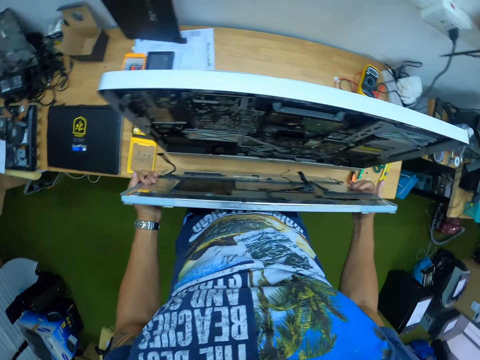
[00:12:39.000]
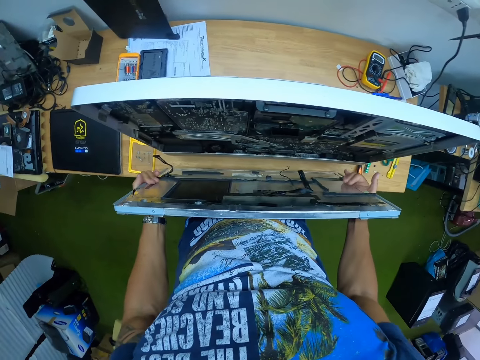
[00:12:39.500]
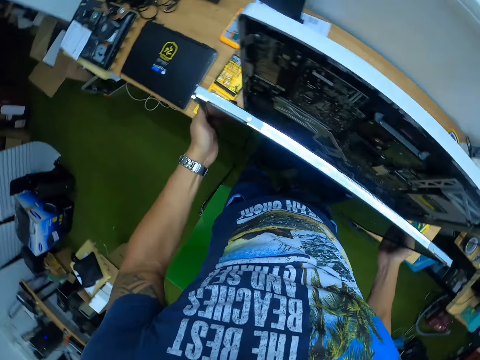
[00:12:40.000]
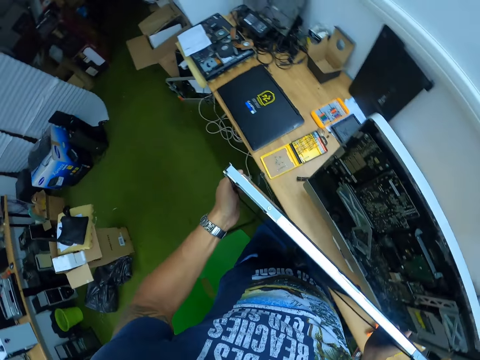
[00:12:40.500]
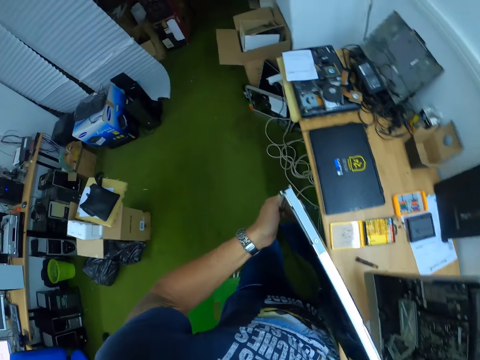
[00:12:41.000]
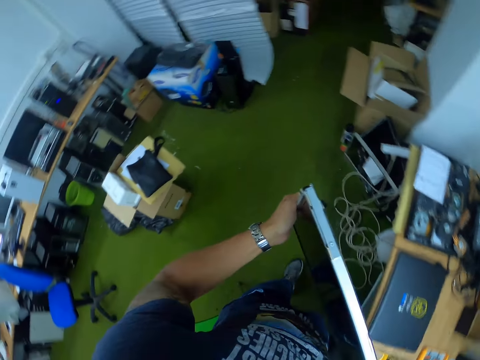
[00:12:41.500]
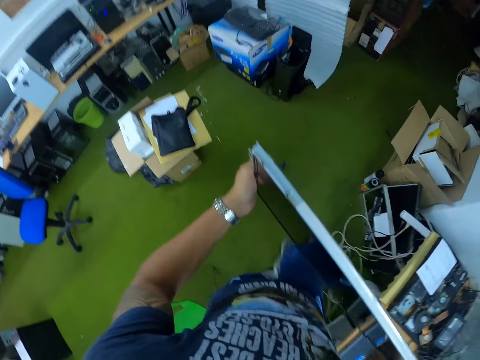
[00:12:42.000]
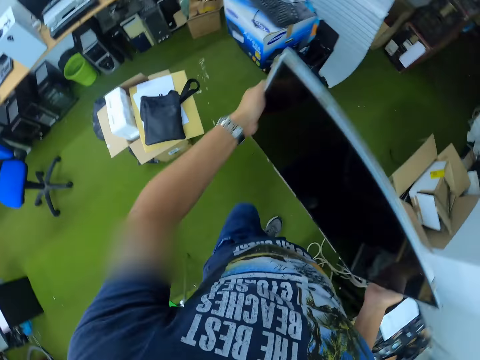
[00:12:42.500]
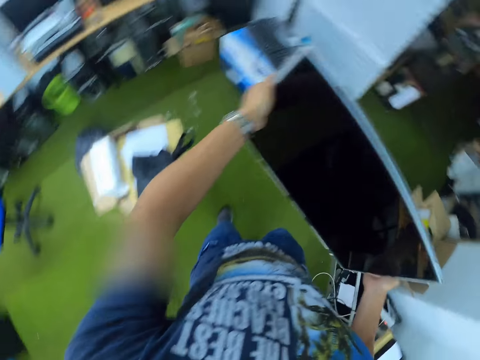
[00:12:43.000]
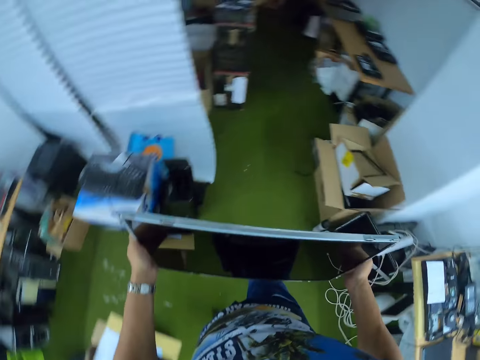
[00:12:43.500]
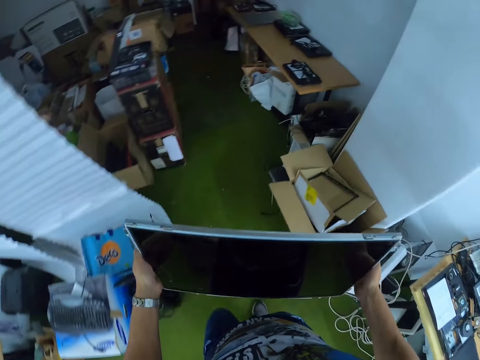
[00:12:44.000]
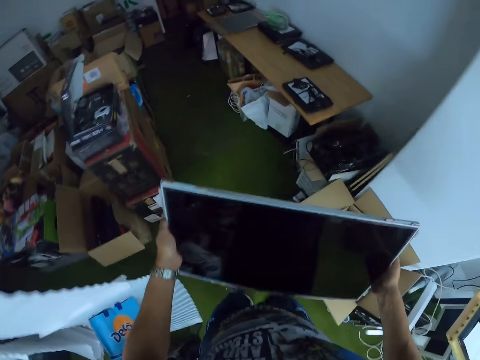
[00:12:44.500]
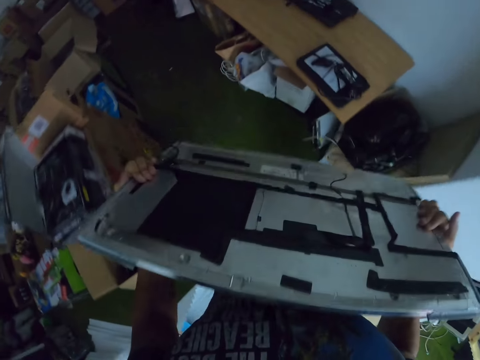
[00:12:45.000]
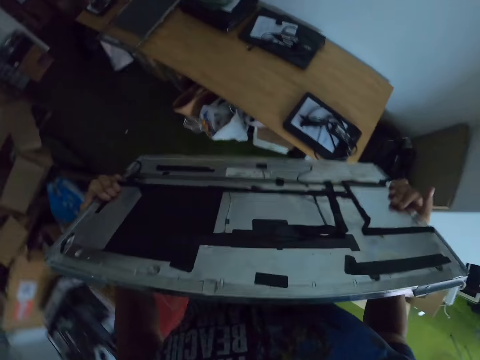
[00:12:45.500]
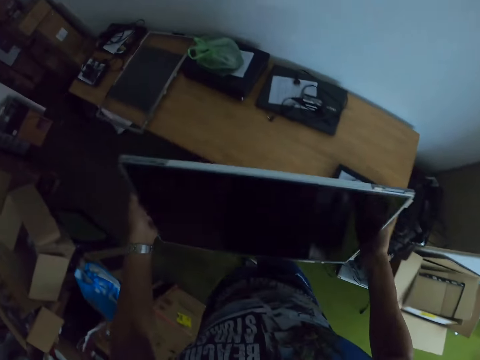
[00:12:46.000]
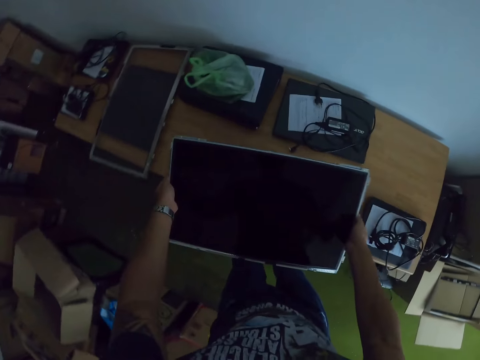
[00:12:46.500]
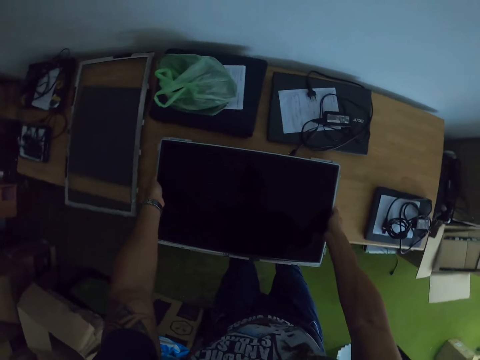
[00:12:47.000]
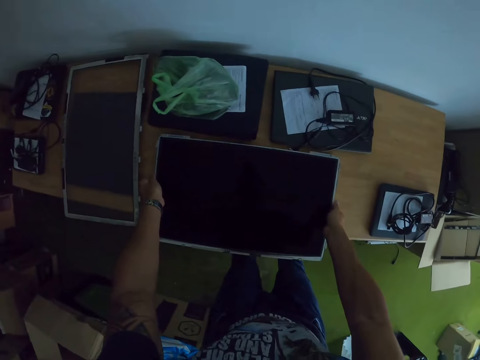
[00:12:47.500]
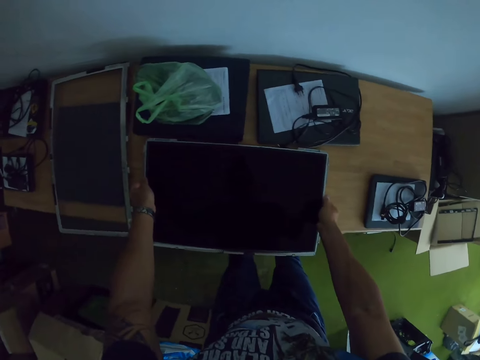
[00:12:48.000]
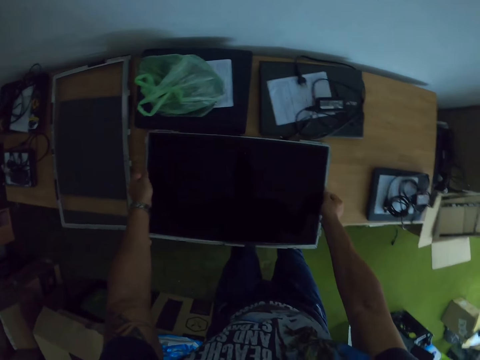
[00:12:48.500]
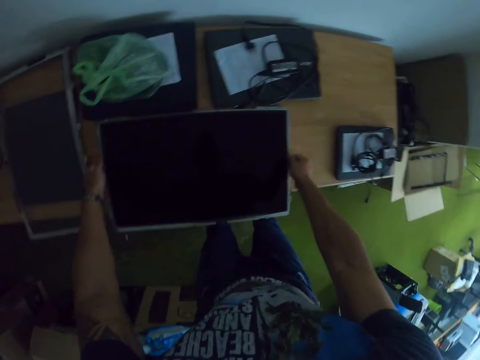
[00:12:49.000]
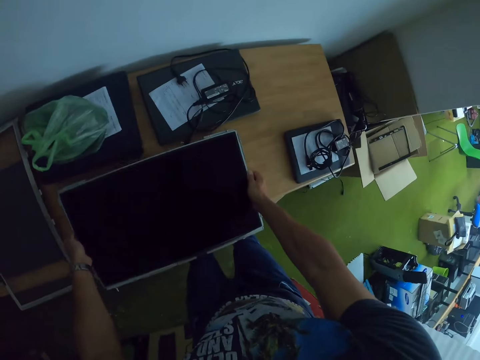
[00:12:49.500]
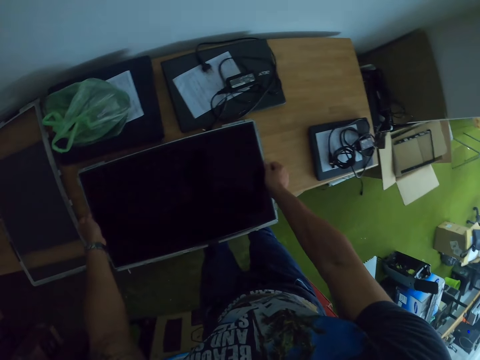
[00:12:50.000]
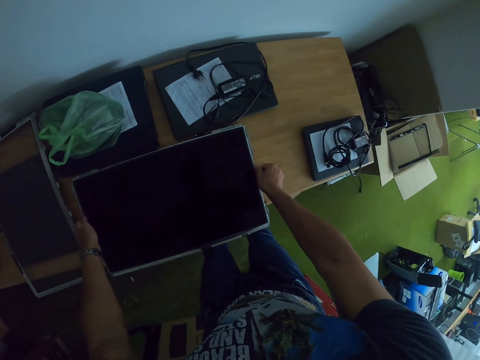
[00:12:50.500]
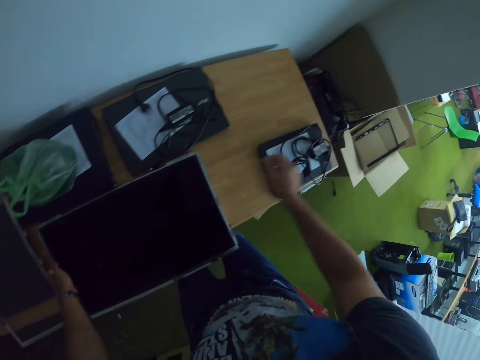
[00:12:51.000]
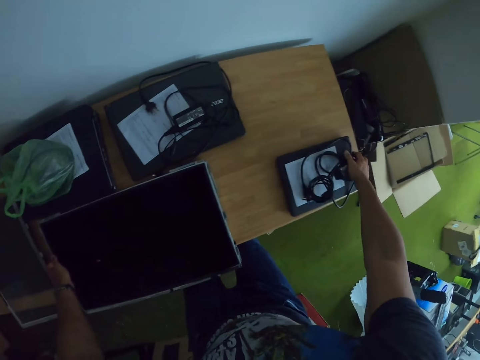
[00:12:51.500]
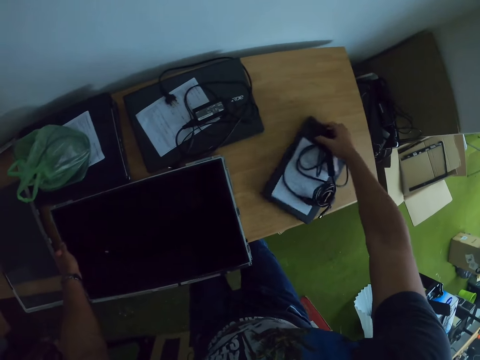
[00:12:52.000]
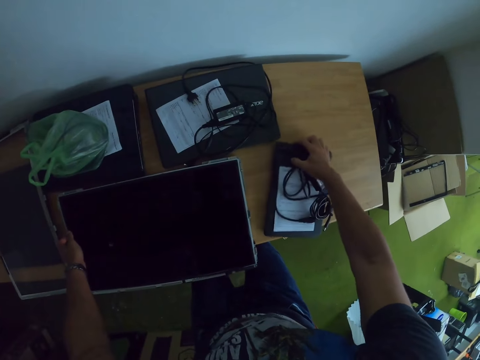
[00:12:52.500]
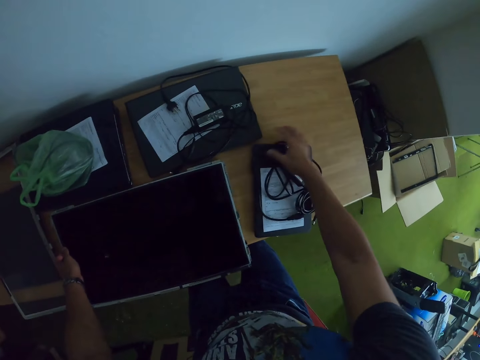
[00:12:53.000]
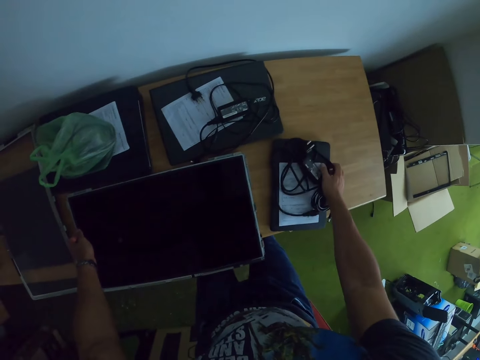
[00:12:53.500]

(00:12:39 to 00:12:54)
The camera wearer carries the LCD monitor with both hands. He walks towards a table with the LCD monitor in both hands. He drops the LCD monitor on the table with both hands. He shifts a box with cables on the table to his left side with his right hand.

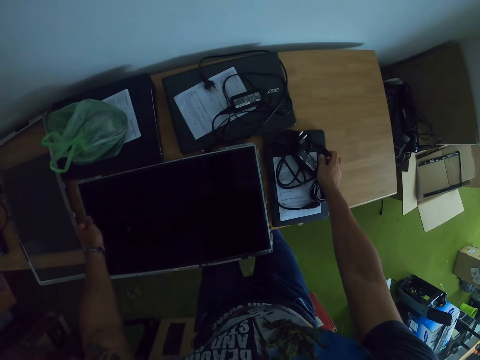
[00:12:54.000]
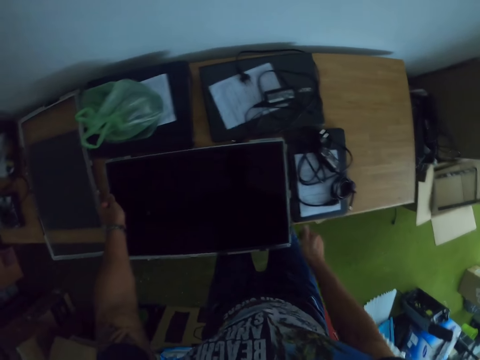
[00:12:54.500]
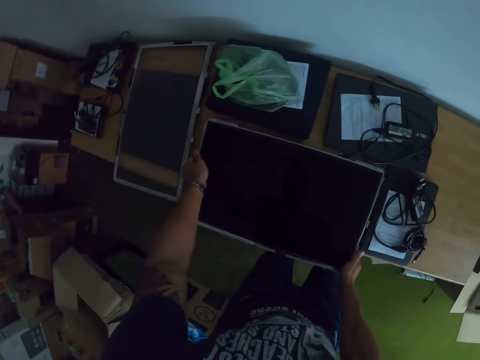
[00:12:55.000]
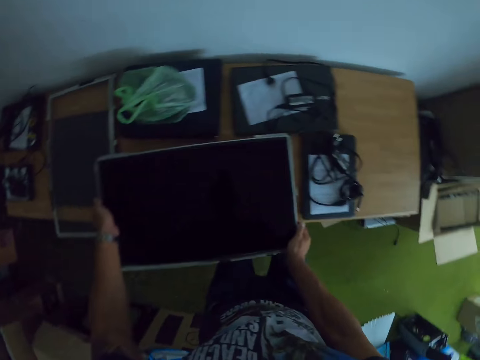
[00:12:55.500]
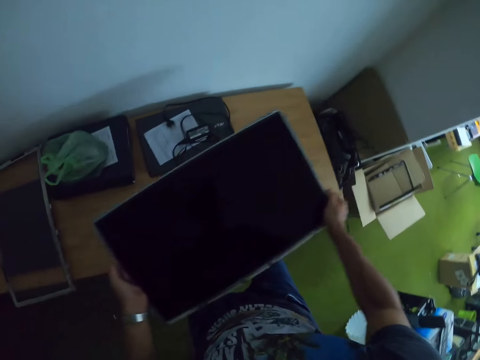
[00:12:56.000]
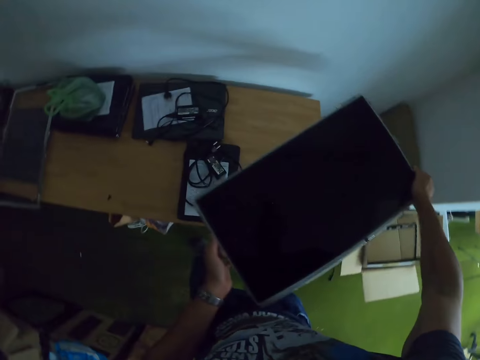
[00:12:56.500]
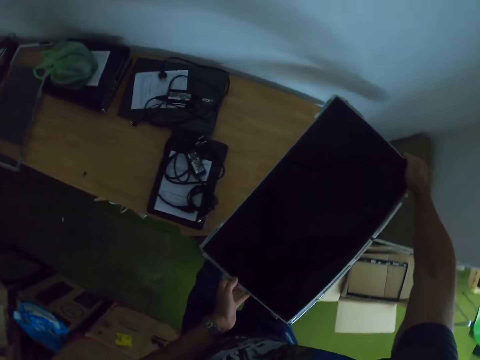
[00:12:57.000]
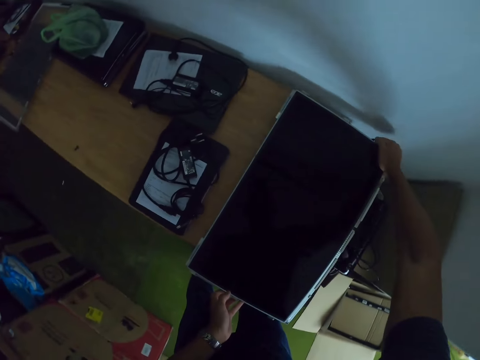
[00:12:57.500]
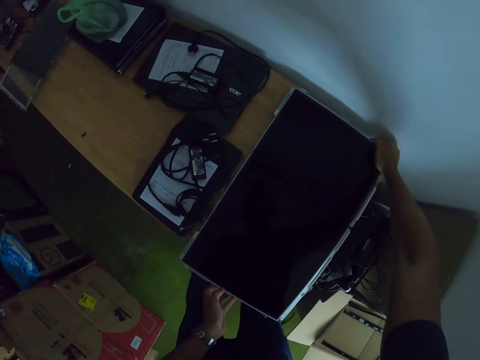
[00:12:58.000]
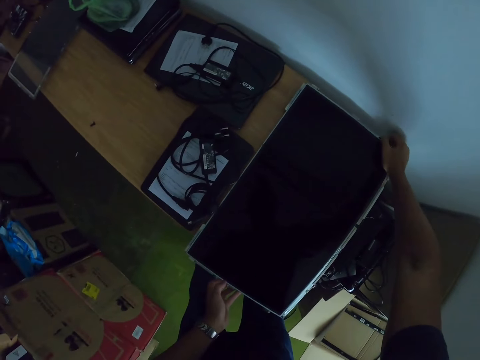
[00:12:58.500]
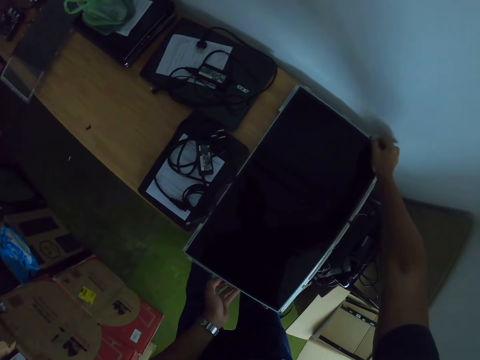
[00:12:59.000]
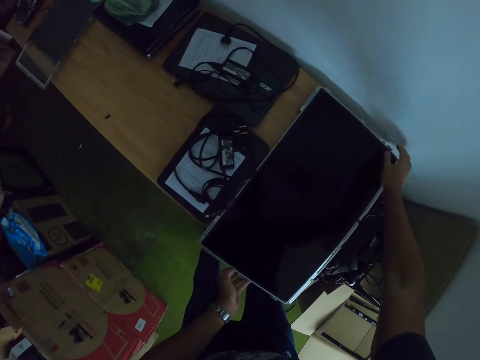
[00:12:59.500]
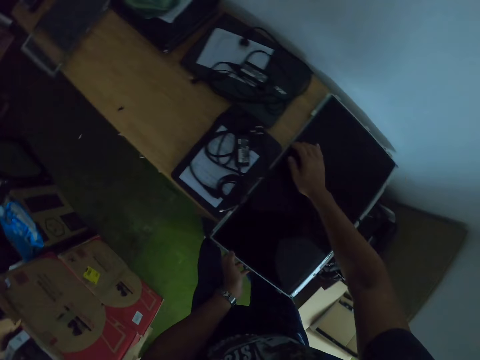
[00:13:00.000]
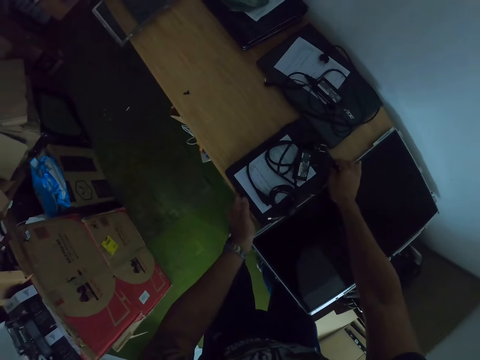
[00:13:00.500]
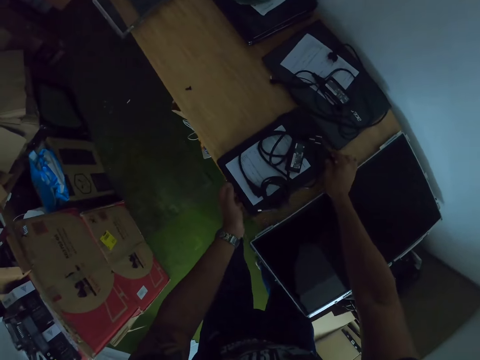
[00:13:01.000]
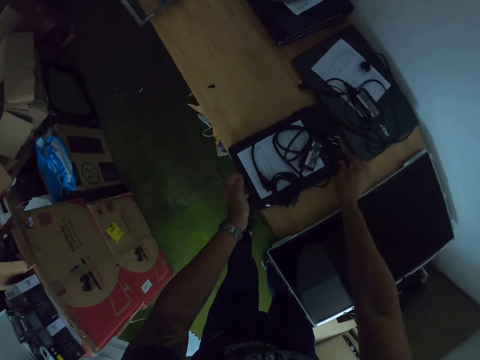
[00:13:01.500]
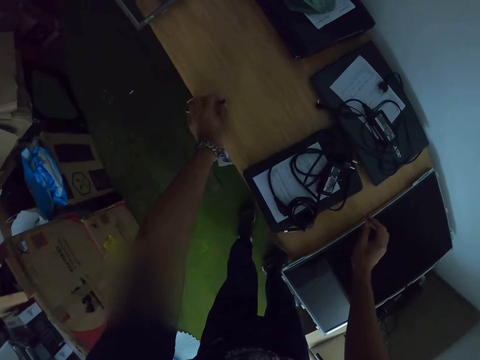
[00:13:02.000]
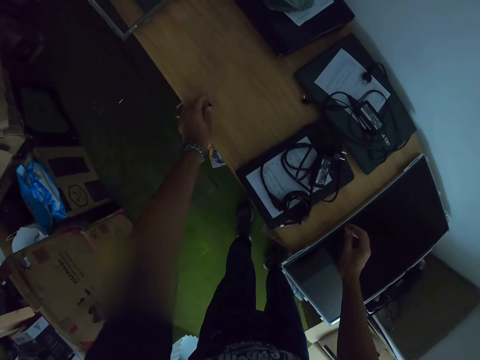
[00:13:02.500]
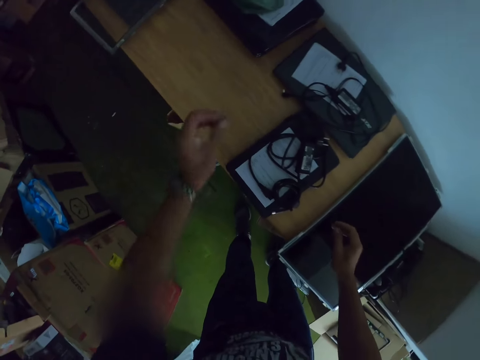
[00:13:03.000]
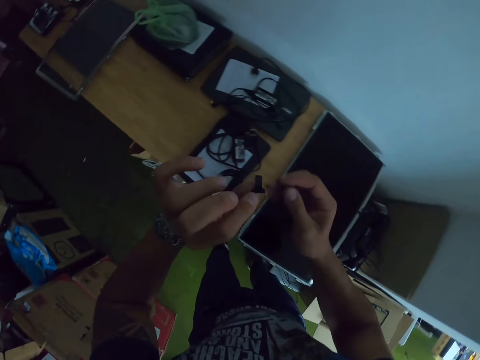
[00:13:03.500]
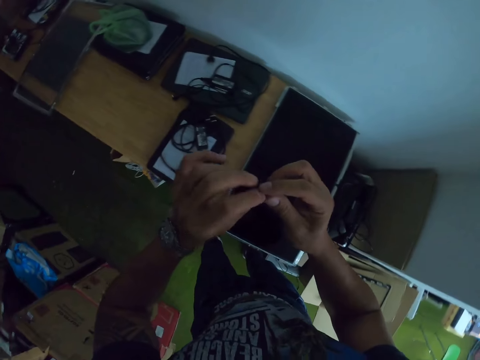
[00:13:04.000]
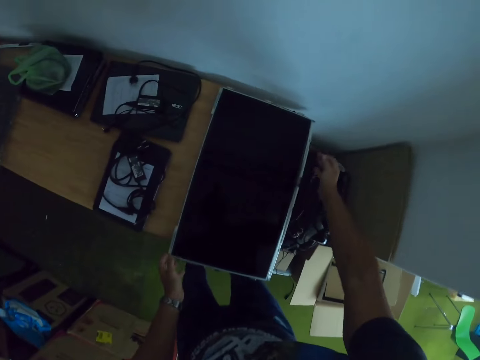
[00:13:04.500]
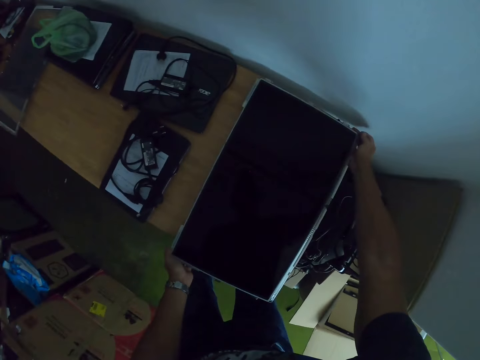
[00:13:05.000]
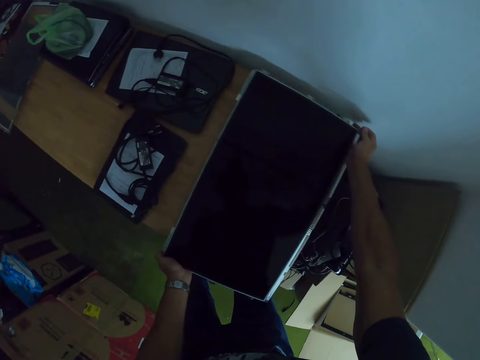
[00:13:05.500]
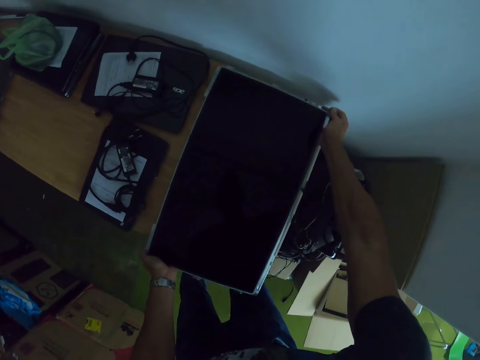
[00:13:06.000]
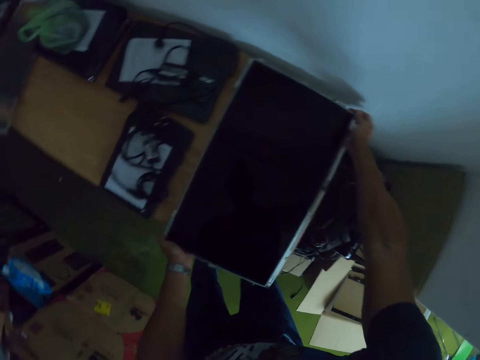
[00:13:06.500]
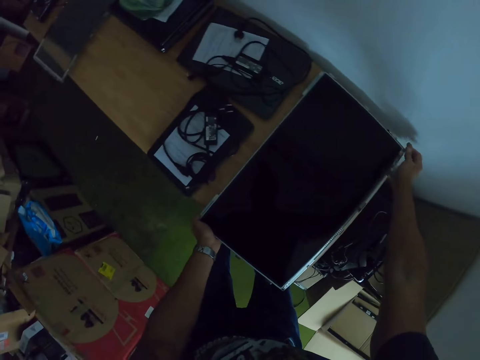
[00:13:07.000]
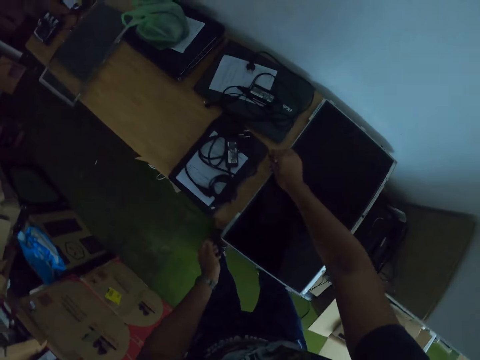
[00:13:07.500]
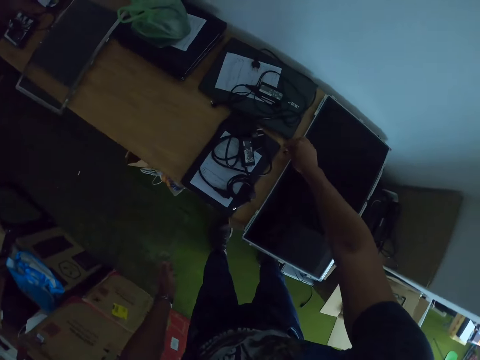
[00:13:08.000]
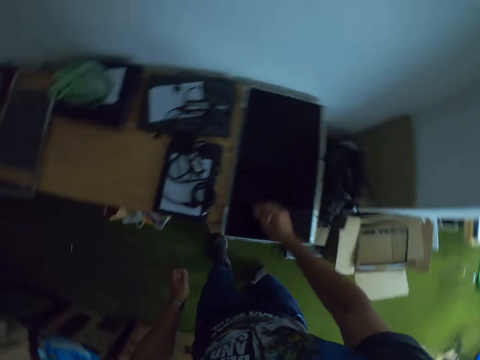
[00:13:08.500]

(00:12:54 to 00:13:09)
The camera wearer carries the LCD monitor with both hands. He places the LCD monitor on the table with both hands. He moves the box with cables. He picks up a screw from the table with his left hand. He passes the screw from his left hand to his right hand. He puts something on the screen. He adjusts the LCD monitor with both hands. He drops the screw on the table with his right hand.
